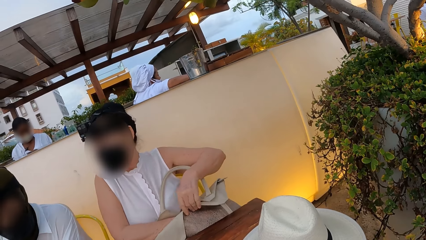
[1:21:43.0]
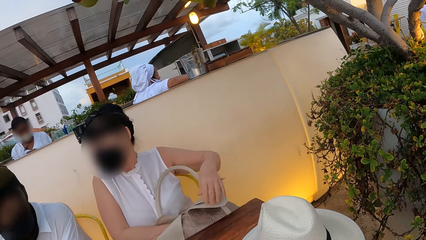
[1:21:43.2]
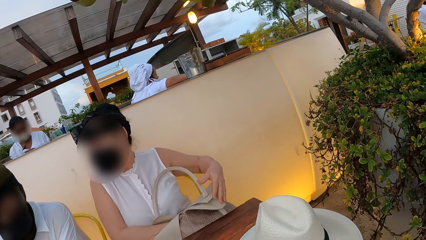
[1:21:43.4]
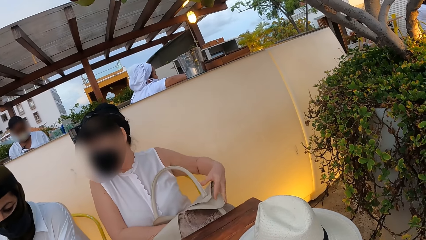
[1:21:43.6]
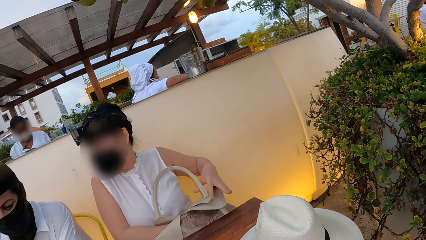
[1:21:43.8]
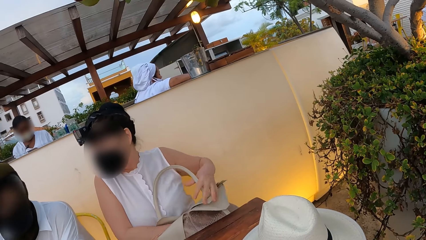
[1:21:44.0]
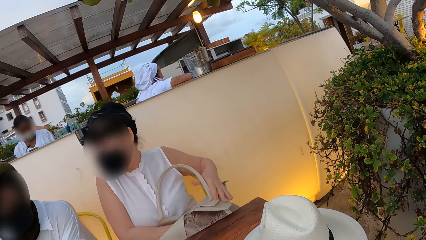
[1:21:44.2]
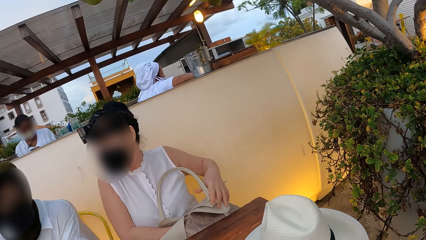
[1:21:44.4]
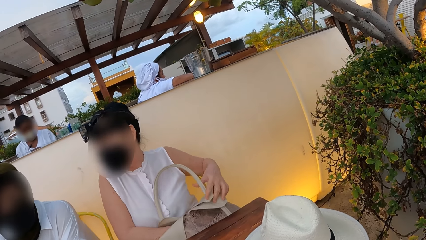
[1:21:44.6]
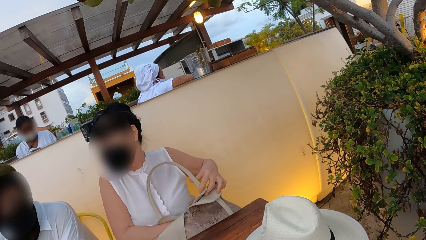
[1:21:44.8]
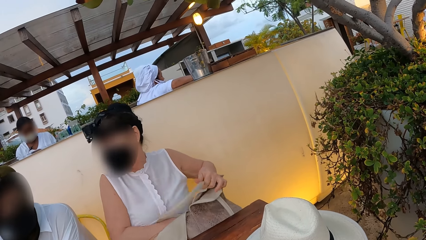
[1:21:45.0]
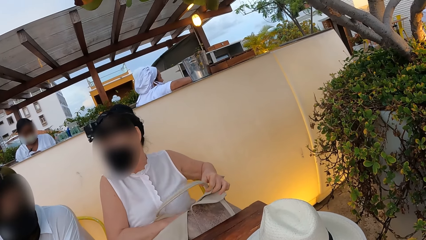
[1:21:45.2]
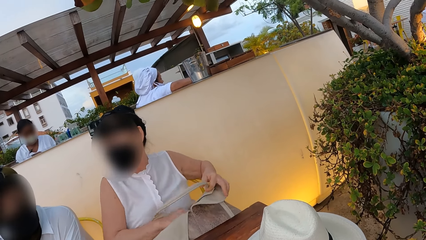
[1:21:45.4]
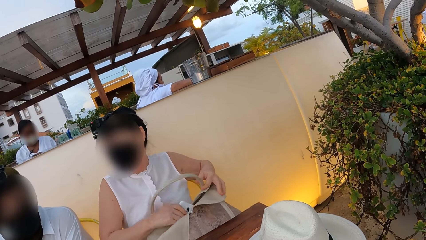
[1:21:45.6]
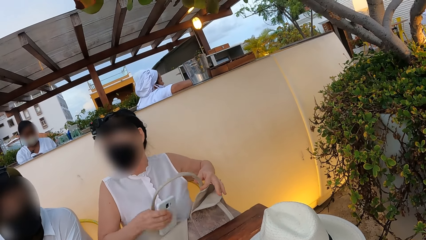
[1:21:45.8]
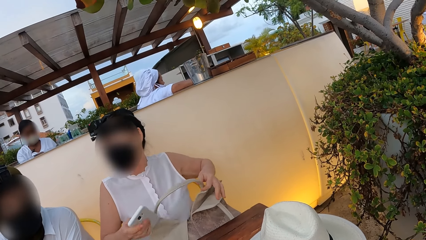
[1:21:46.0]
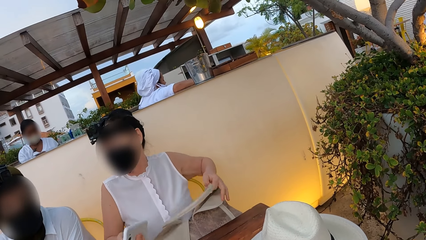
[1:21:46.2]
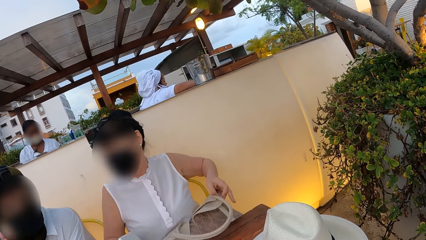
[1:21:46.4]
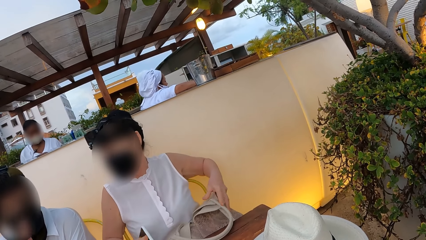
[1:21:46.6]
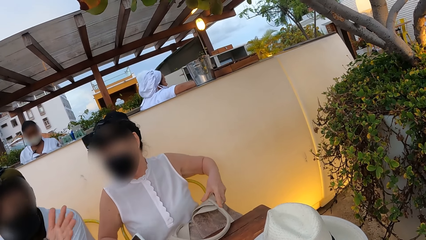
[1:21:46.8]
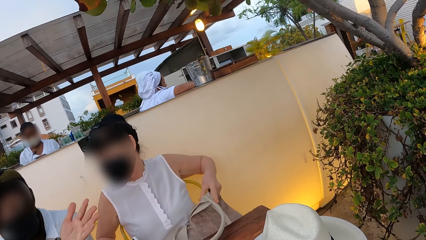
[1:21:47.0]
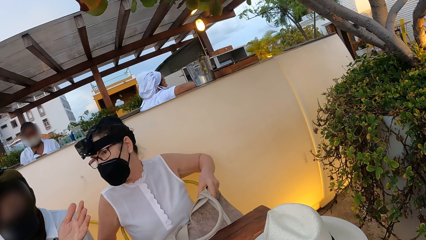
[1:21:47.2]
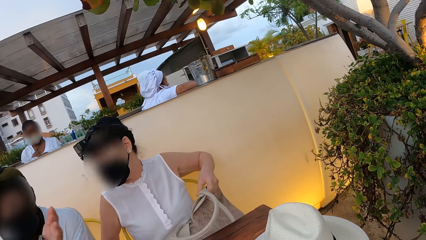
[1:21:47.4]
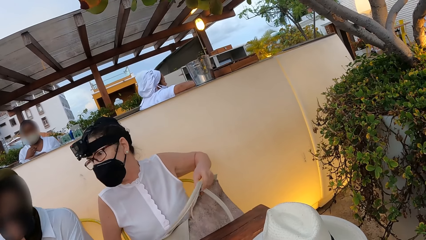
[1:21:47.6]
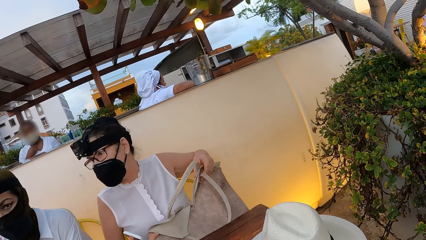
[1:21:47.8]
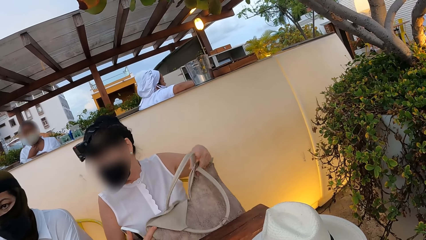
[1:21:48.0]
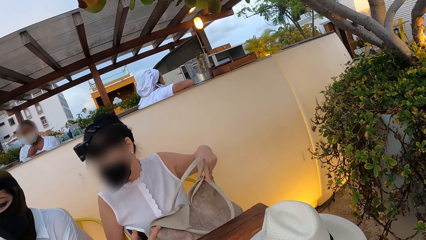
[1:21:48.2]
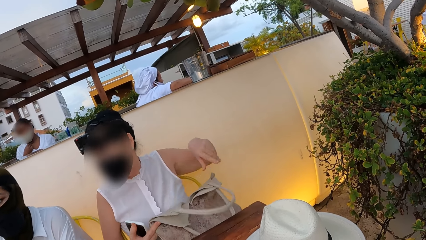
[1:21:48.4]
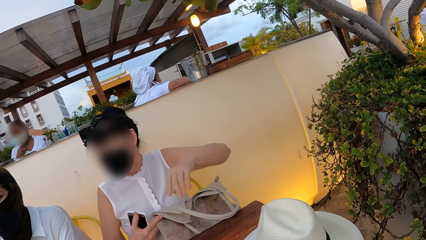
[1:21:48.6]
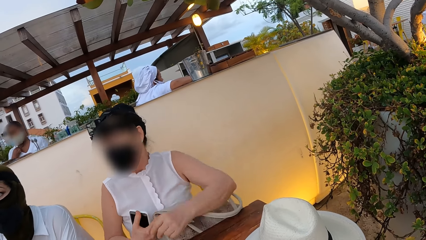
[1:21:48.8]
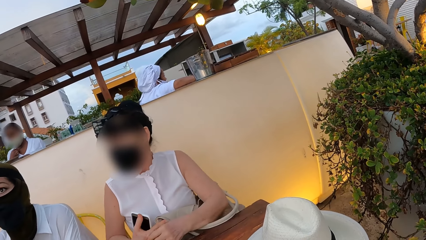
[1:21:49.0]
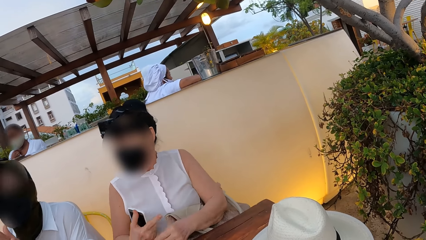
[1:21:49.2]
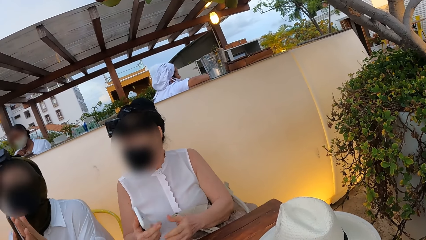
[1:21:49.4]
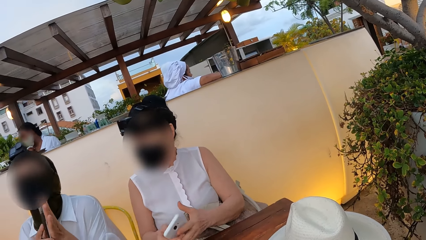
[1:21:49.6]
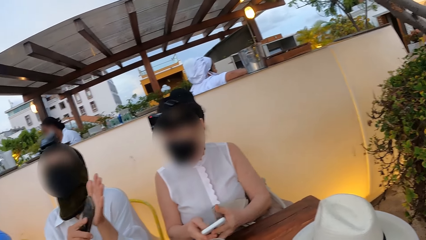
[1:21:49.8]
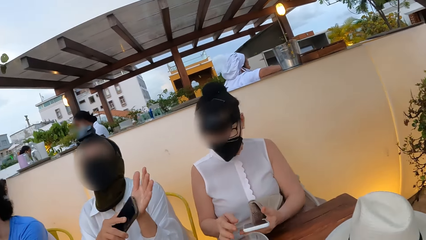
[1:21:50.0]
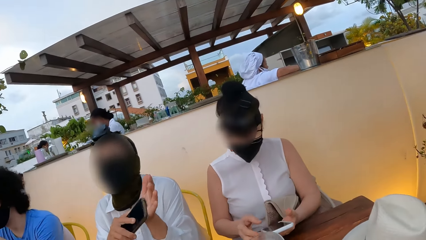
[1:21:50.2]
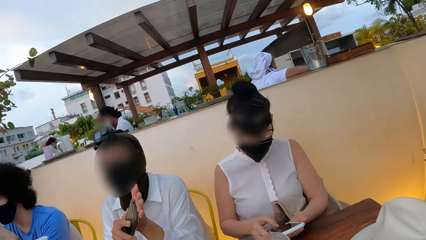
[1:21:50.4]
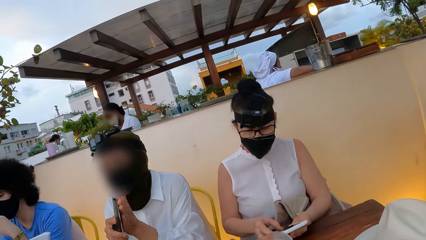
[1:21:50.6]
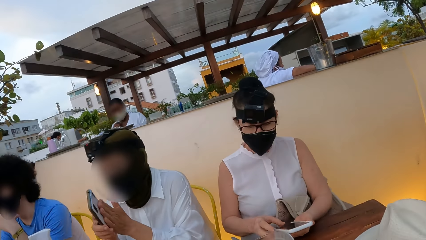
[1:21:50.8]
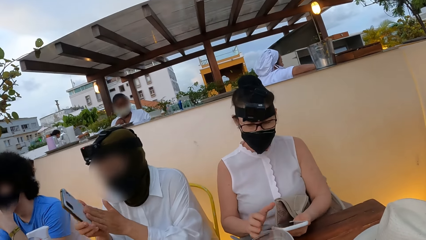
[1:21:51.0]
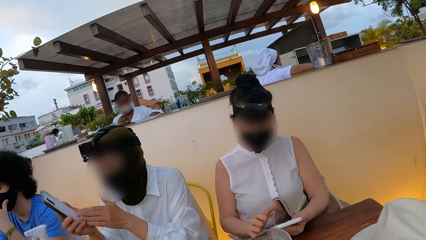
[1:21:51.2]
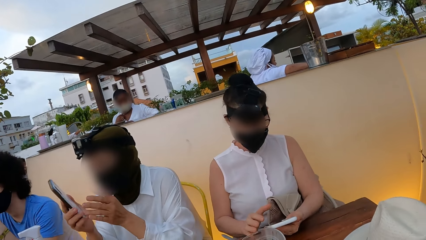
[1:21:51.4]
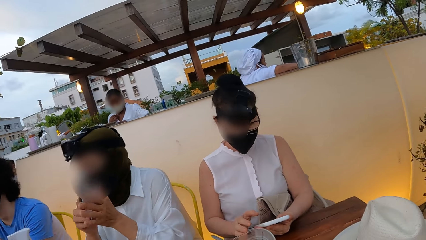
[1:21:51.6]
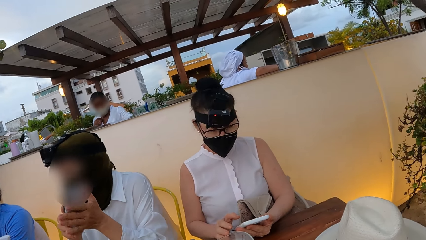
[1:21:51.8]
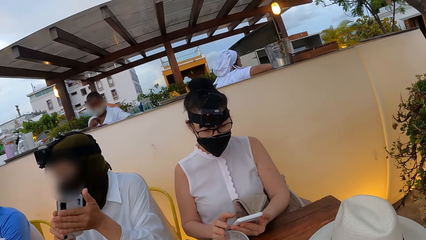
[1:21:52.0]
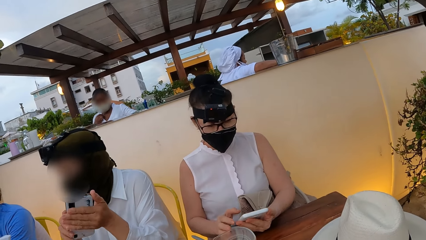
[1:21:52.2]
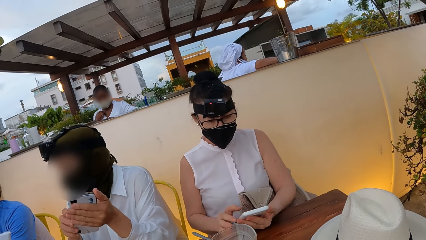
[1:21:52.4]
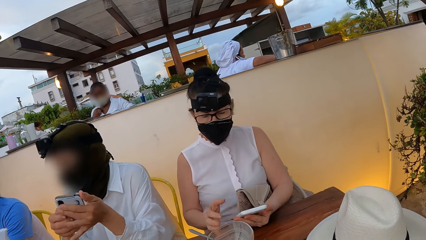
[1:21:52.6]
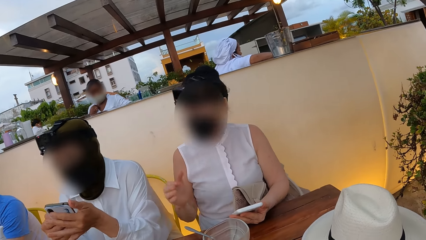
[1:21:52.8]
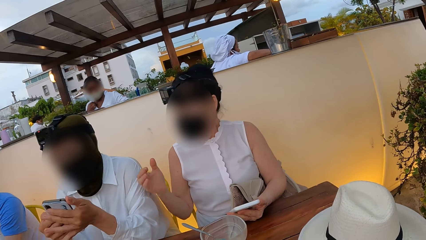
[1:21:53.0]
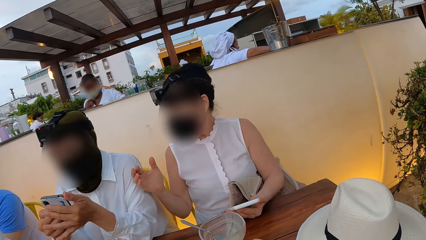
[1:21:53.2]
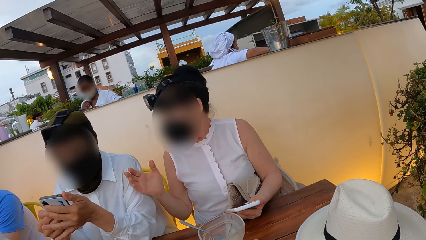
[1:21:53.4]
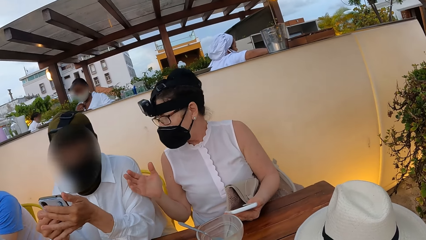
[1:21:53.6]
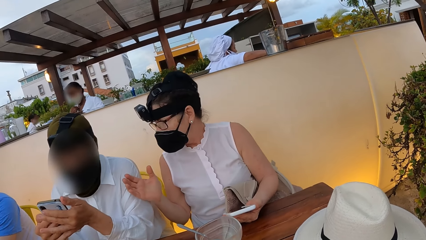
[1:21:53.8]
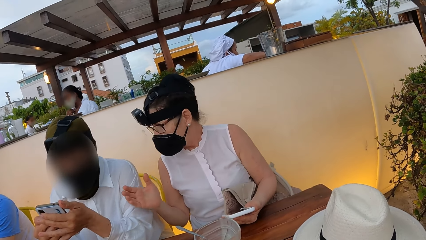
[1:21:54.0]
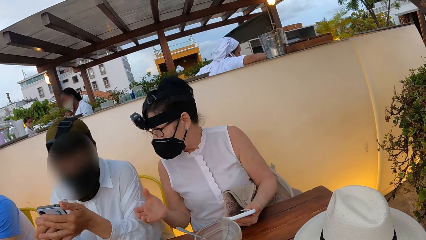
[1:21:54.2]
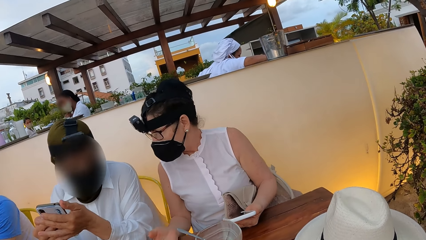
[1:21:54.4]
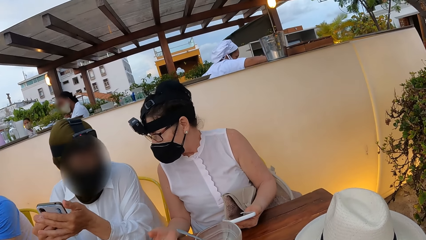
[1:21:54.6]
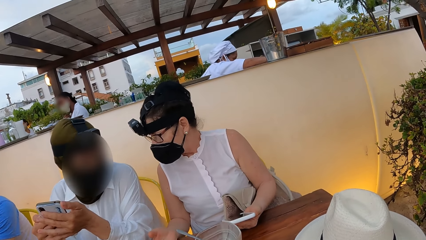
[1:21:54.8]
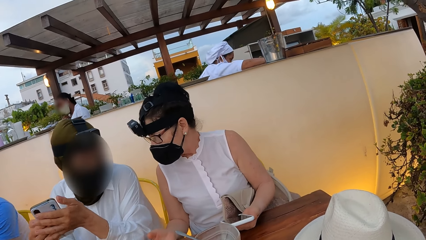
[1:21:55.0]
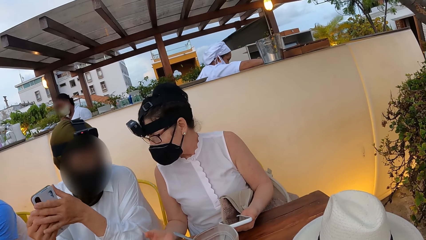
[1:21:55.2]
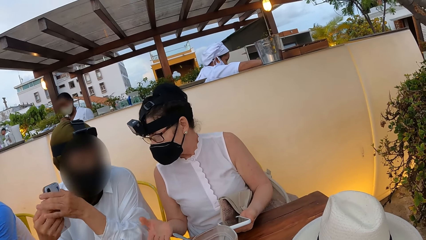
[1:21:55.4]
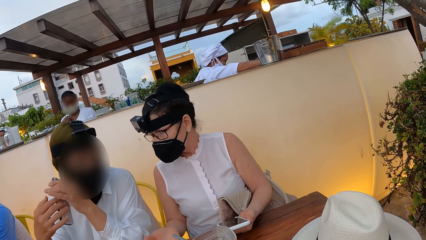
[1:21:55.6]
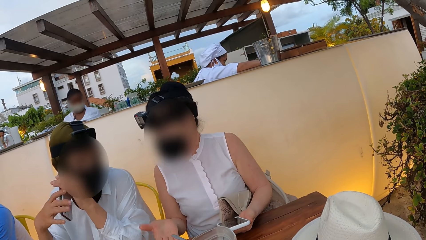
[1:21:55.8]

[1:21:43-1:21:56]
The person takes a phone from the handbag. Another person holds a phone. The first person uses the phone.

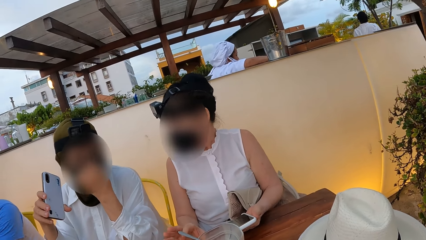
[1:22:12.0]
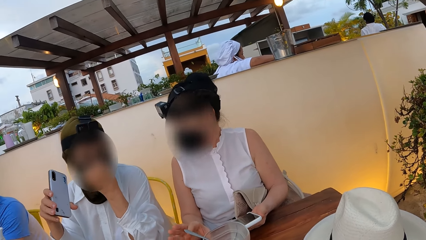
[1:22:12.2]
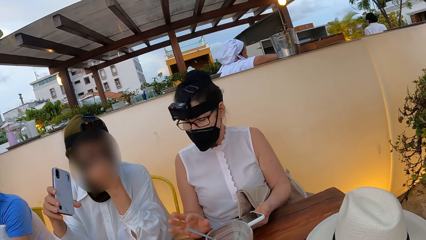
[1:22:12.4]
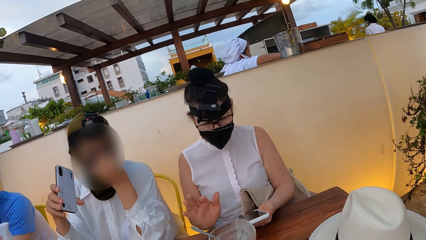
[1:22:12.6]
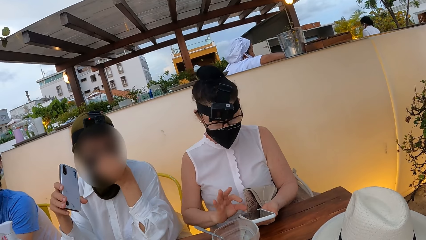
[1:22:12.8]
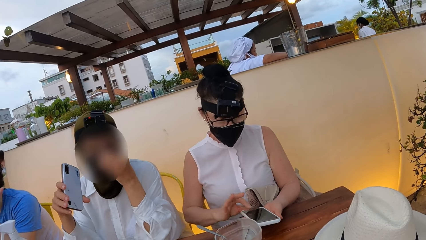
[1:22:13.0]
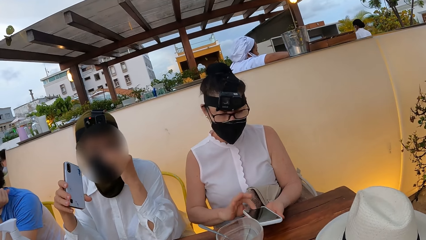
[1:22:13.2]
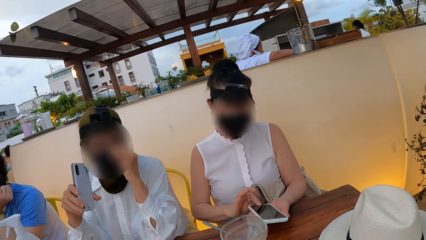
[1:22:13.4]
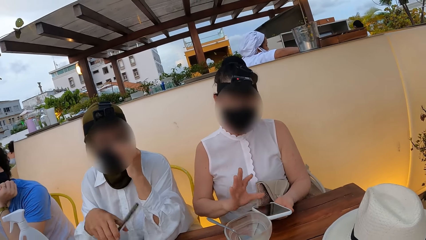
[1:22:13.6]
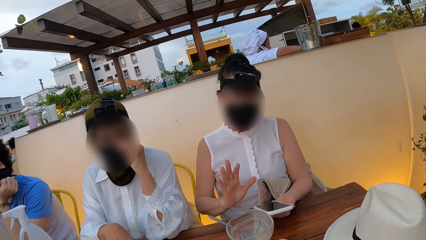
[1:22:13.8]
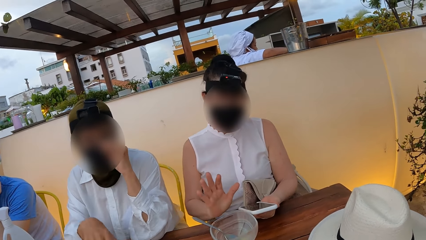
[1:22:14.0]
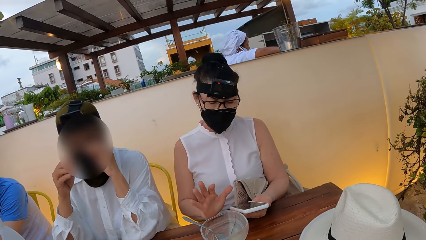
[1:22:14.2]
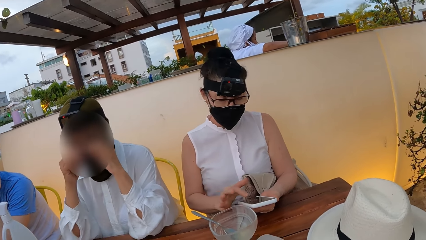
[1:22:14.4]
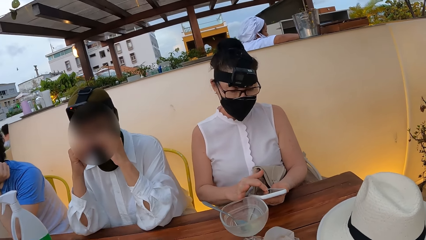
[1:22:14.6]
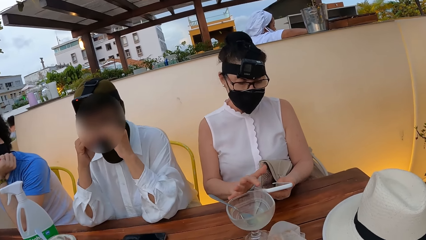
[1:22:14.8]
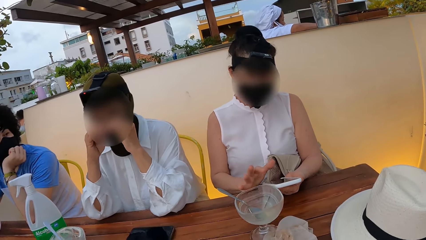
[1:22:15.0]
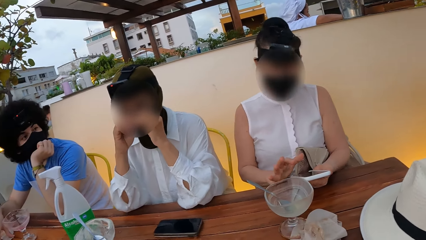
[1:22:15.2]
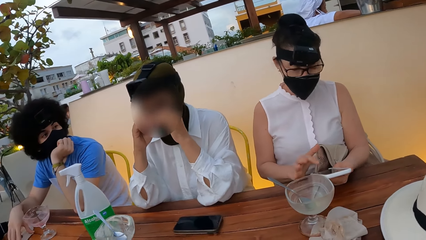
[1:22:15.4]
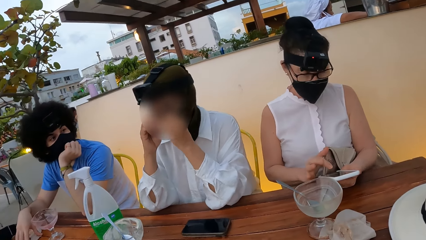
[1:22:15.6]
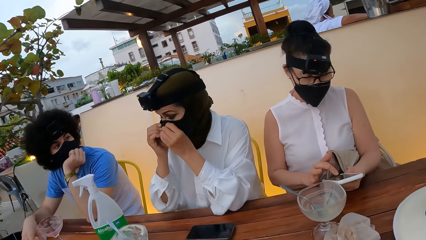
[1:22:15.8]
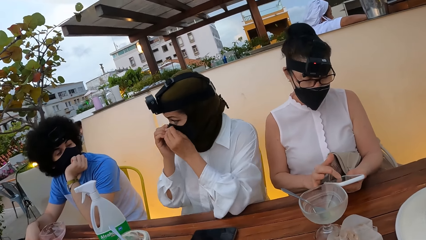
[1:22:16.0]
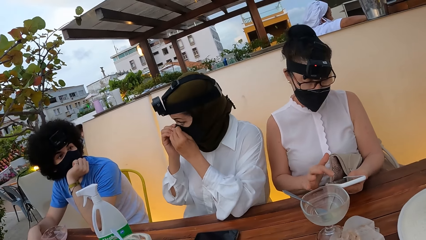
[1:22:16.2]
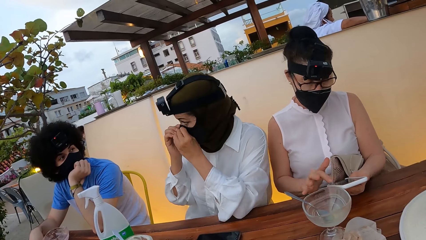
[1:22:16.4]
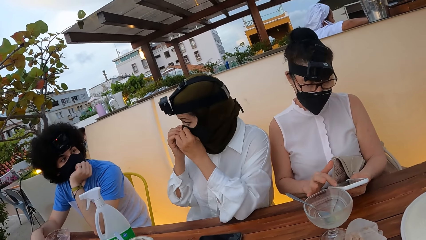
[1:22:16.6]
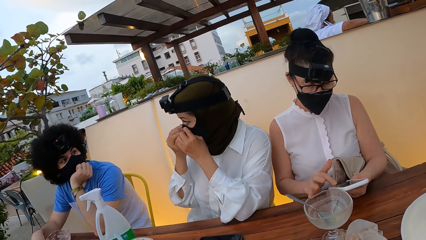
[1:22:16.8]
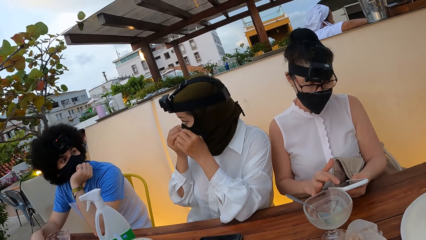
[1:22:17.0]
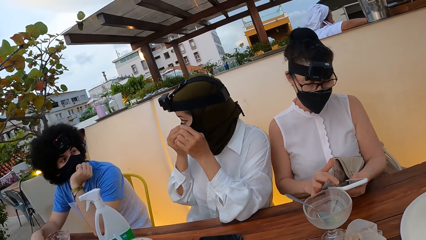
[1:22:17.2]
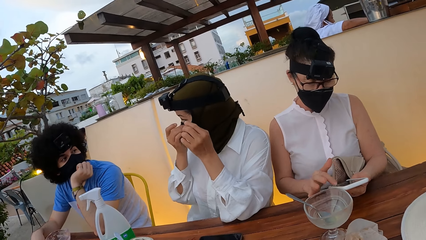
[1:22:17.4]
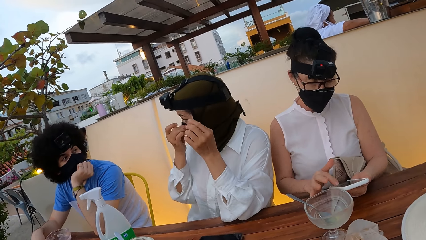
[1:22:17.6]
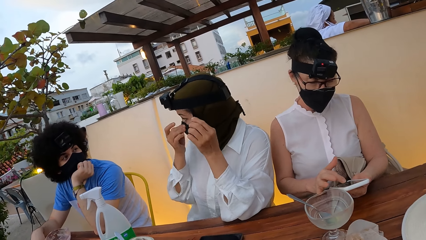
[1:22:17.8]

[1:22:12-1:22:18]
The first person uses the phone.
